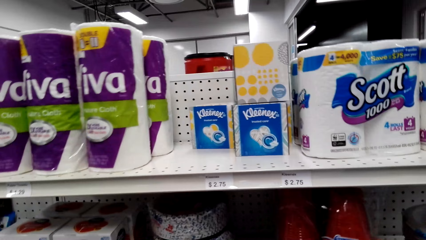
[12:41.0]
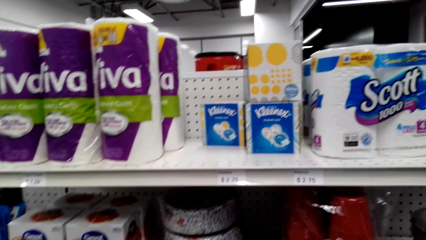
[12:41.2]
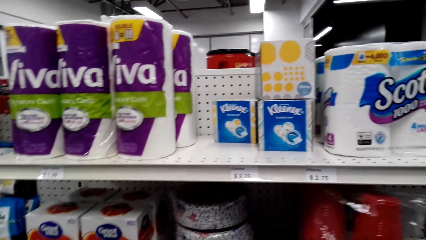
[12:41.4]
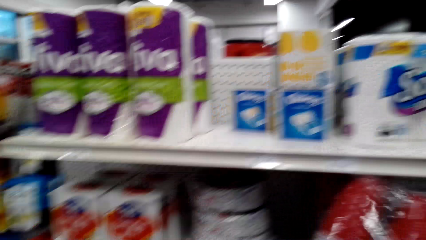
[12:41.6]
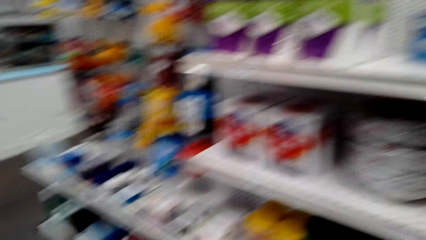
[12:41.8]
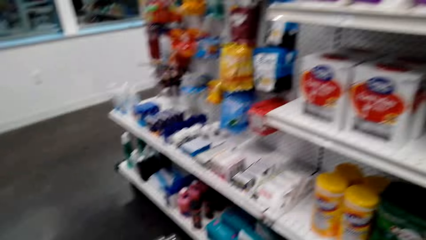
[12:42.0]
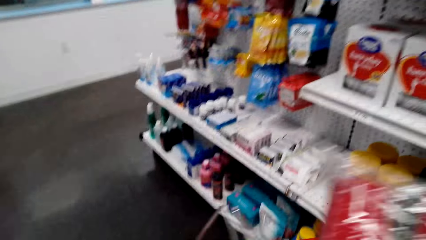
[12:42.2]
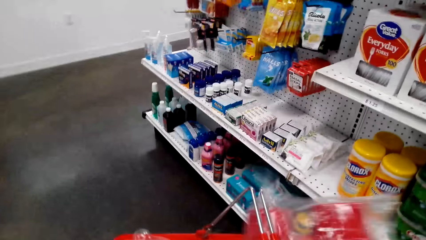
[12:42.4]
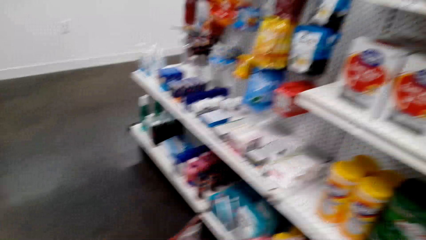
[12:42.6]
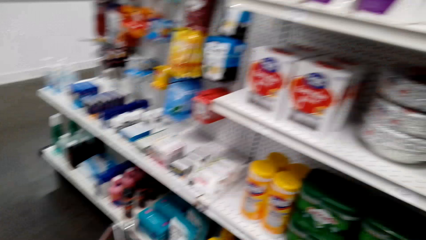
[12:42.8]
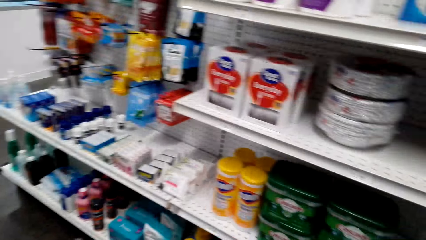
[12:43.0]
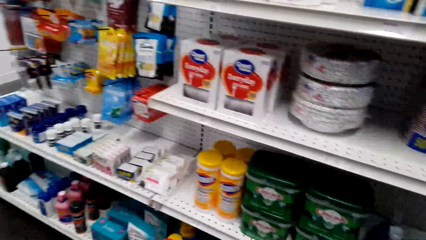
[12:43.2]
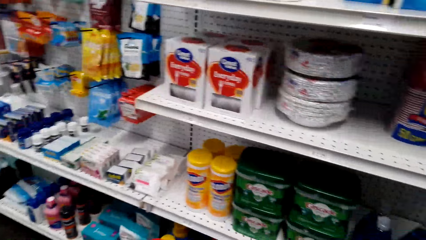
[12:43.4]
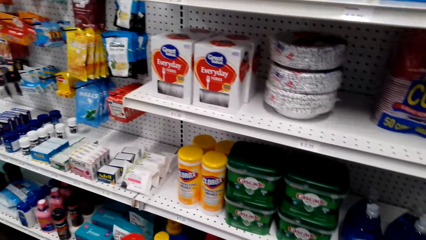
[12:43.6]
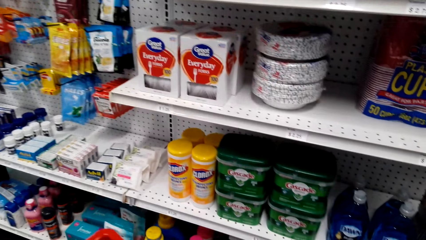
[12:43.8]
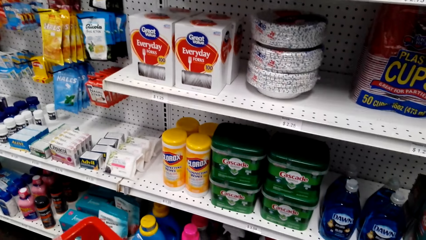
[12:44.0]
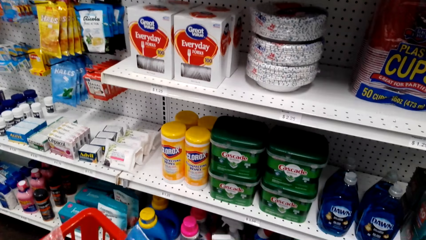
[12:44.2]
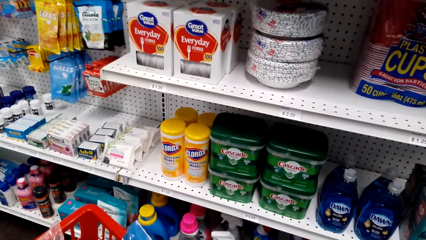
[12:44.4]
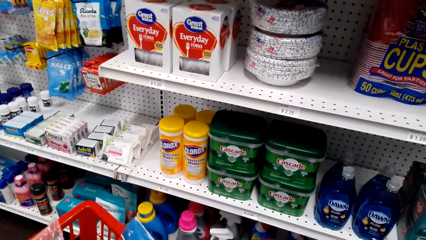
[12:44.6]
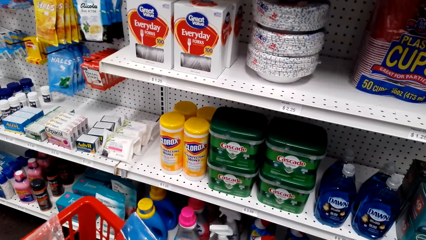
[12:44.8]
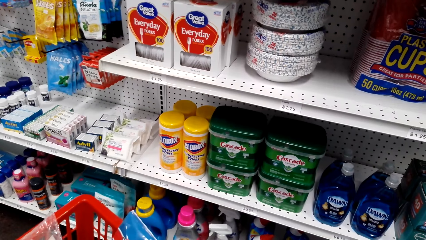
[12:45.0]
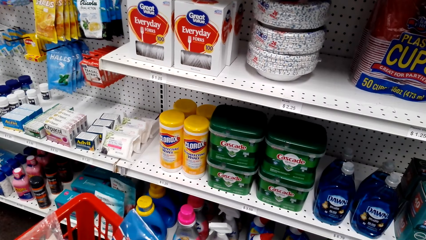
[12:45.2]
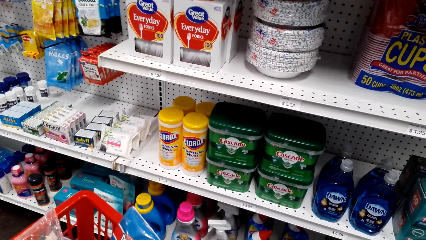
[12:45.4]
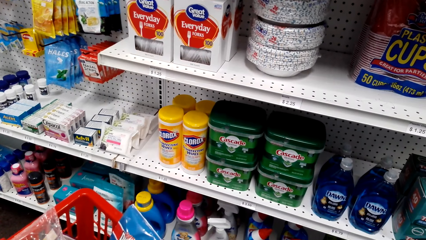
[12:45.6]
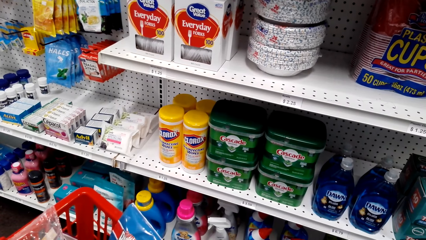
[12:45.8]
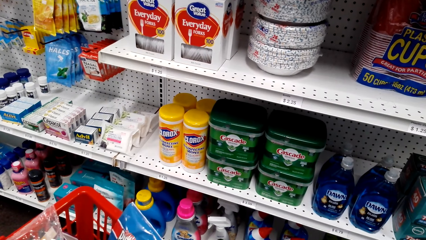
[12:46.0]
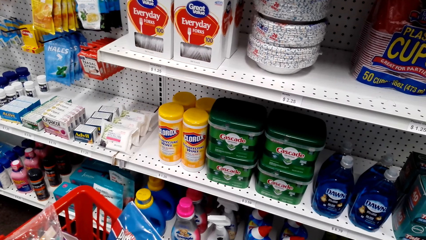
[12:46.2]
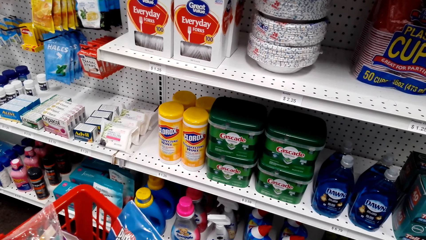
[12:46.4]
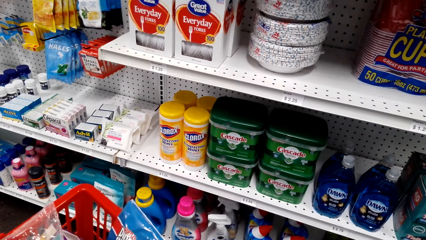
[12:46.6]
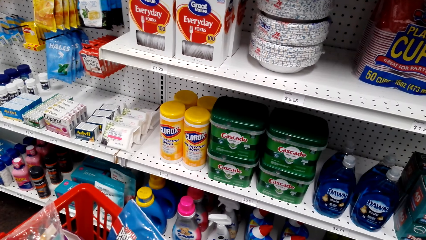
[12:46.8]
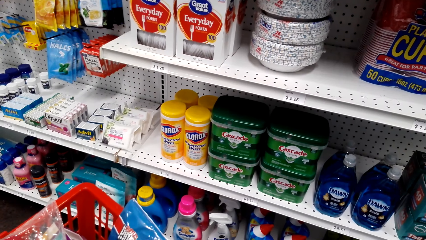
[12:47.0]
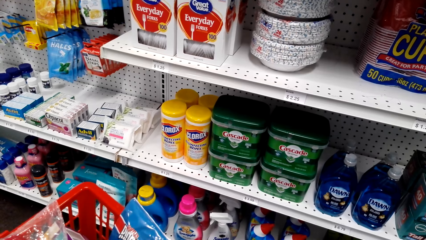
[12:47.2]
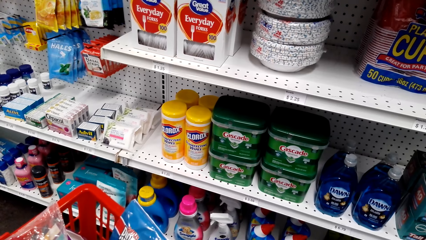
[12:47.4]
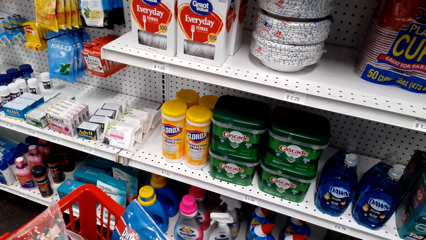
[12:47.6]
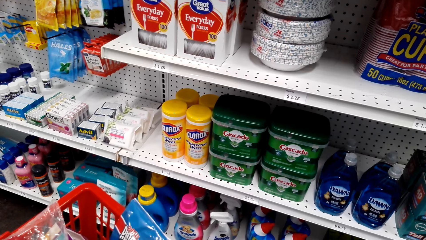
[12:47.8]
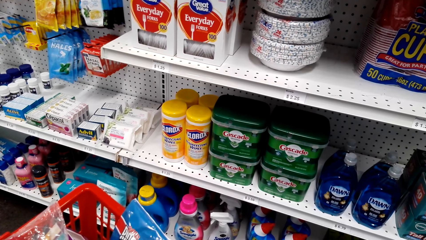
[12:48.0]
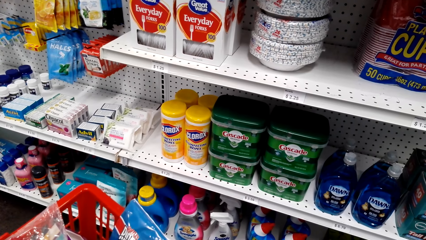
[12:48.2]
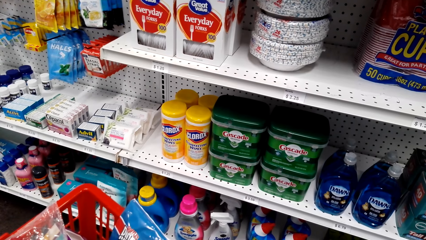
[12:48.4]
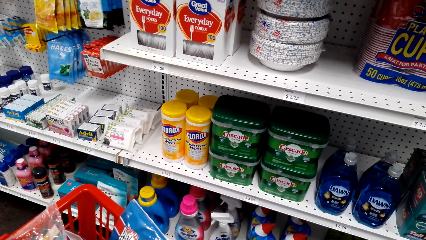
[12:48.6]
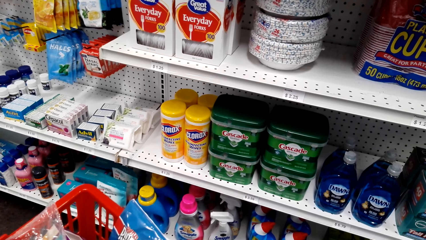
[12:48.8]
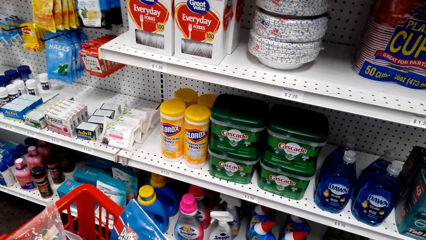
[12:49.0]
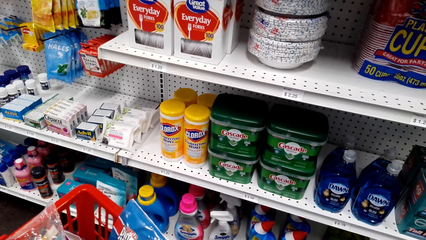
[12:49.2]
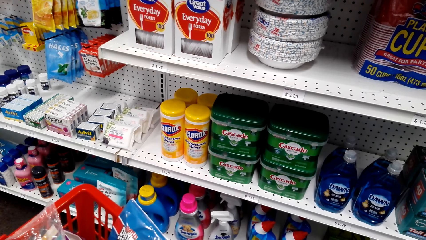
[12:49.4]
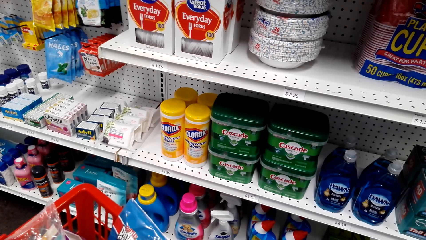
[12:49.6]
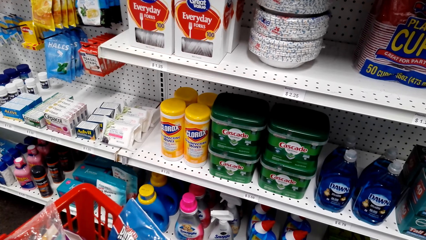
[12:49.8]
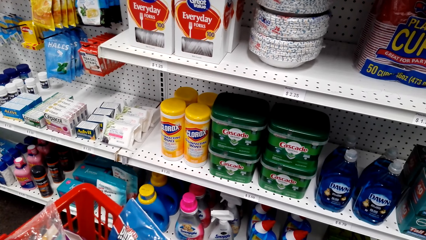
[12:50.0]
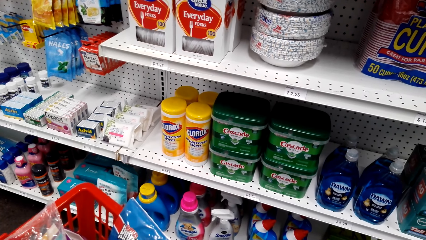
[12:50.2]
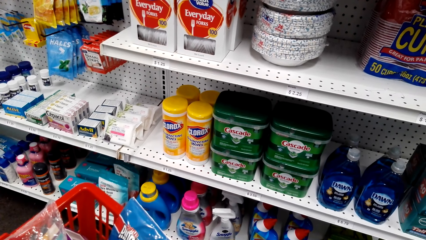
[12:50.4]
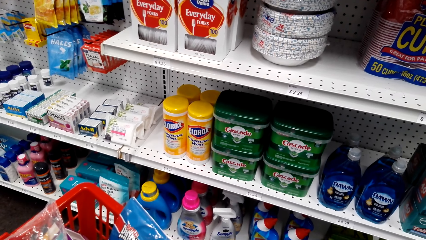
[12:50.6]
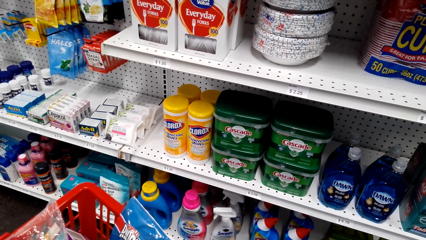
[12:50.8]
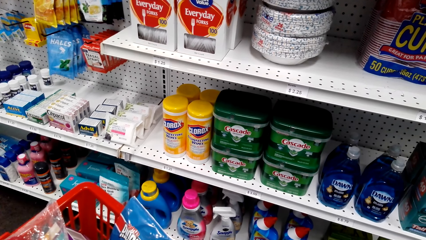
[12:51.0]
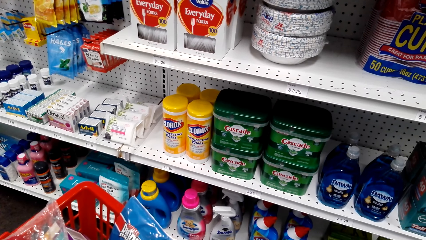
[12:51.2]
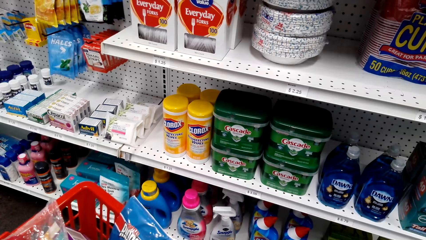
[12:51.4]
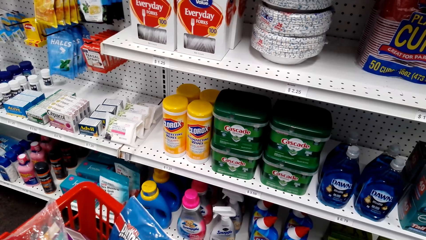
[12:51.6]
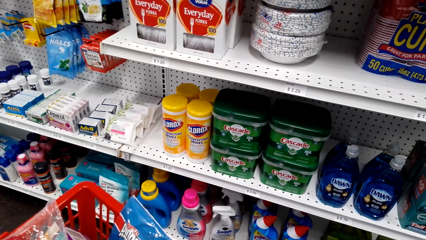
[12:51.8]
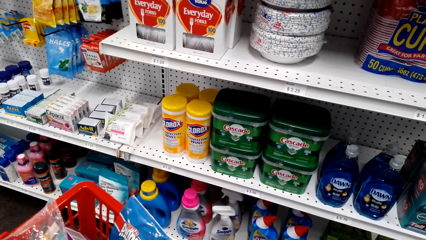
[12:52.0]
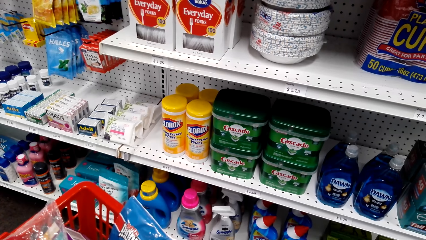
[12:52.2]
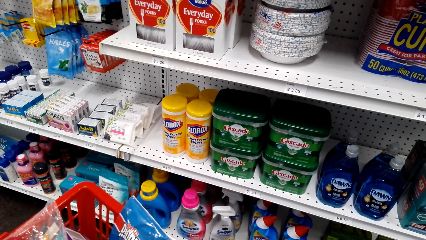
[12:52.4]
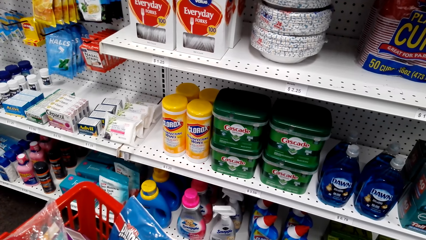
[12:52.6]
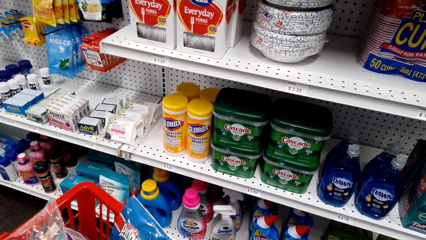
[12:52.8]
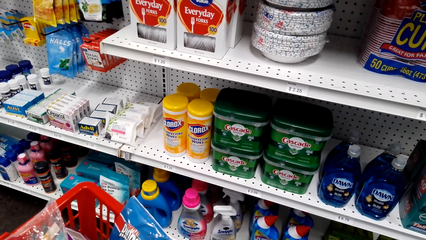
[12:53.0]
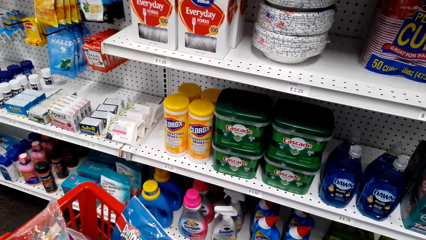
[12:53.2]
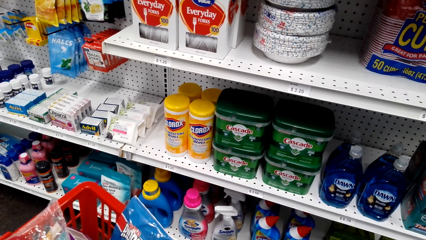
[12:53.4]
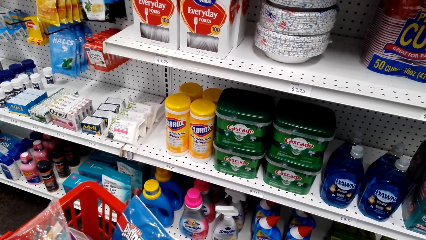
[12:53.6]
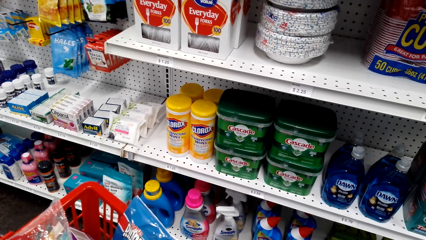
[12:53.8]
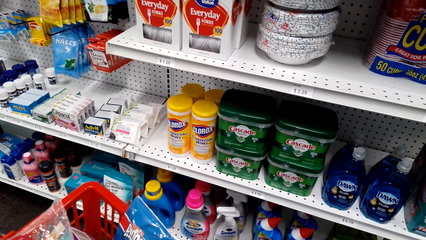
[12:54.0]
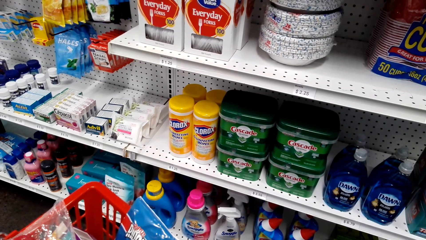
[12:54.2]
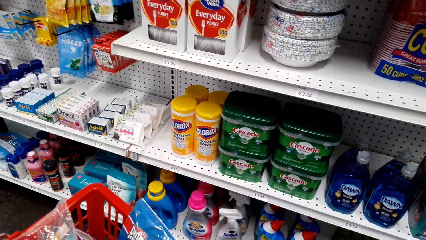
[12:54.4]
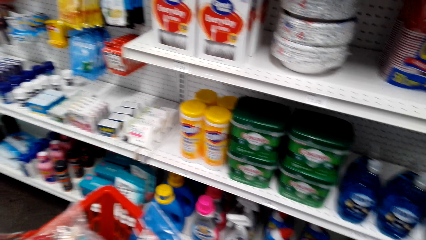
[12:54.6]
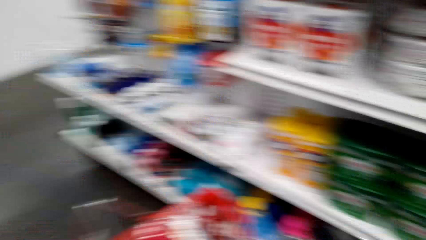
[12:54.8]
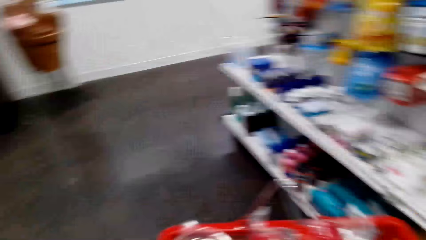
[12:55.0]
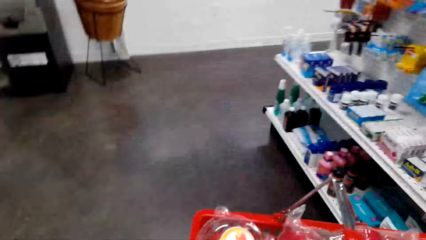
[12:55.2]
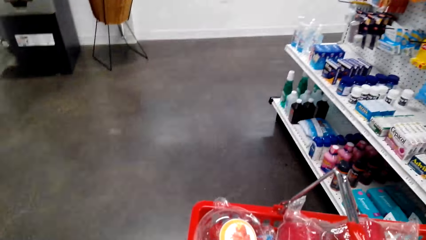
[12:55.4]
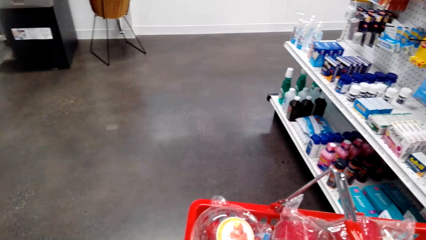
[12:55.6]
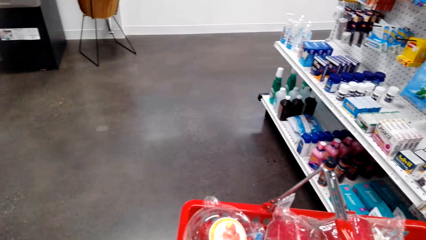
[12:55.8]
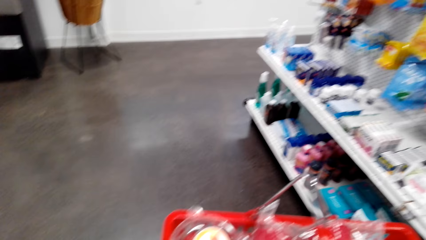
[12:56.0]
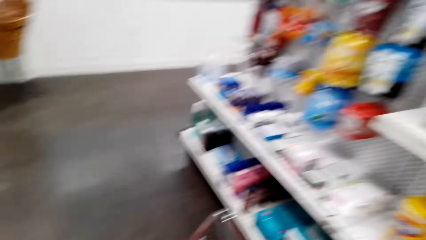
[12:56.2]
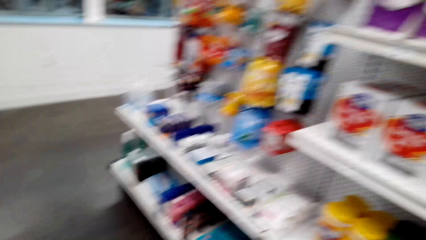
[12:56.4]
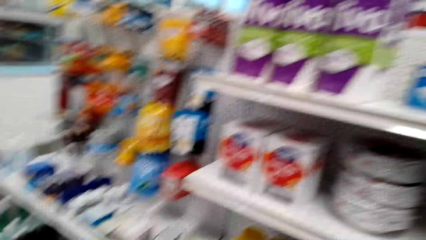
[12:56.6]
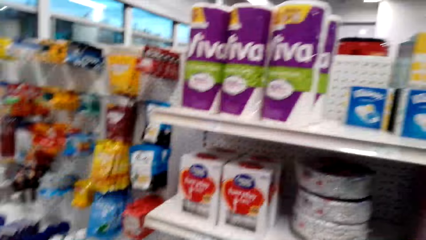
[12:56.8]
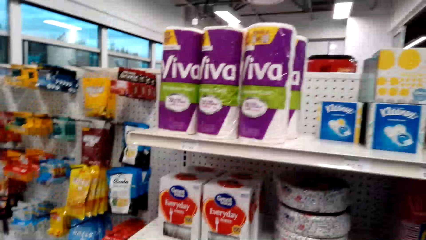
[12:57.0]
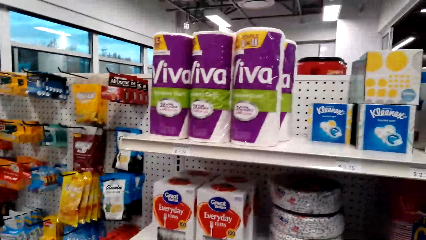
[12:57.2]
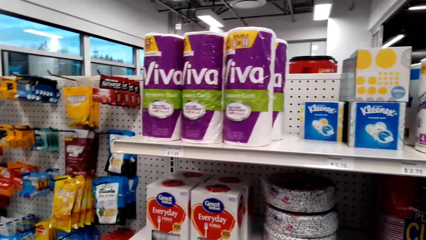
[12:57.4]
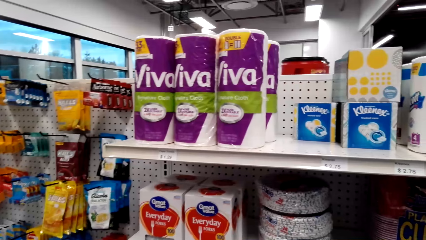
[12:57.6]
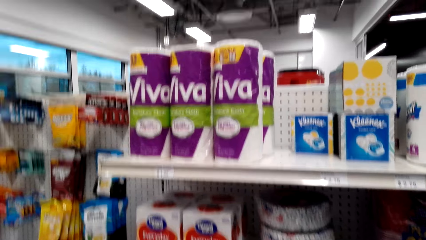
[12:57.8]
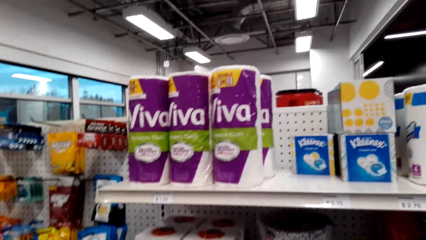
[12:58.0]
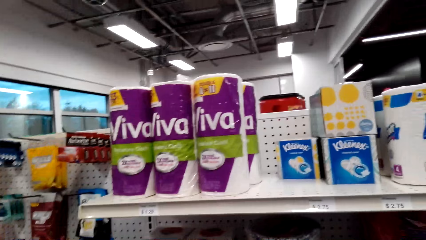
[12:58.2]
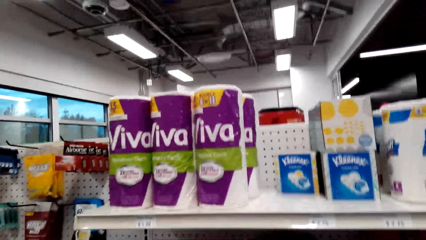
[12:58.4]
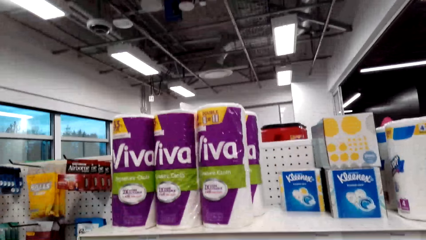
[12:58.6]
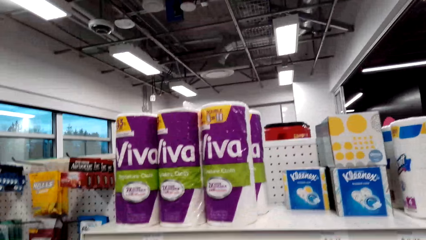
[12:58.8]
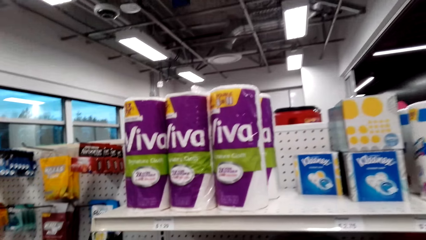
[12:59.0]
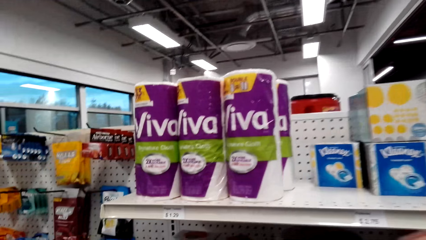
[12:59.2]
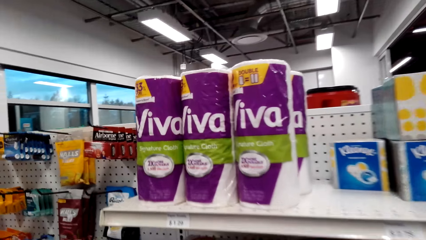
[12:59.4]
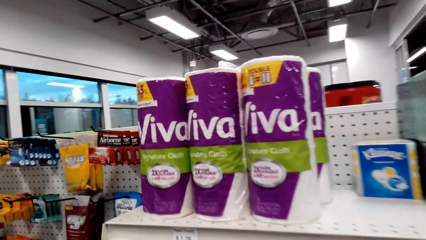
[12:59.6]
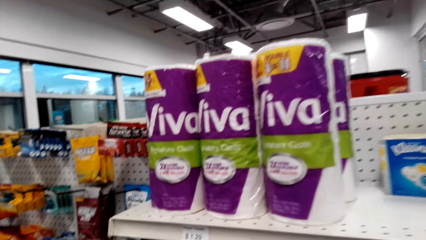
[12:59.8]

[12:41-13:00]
The camera wearer picks up a packet of tumblers or tomato sauce. They put the tumblers in the basket. They look at the shelf. They sing.
